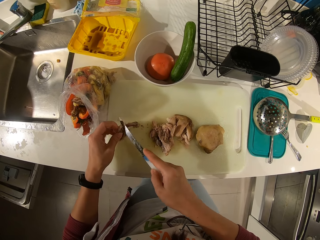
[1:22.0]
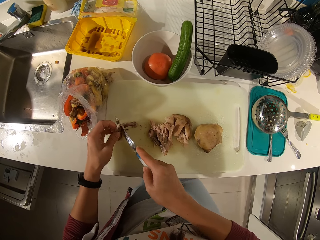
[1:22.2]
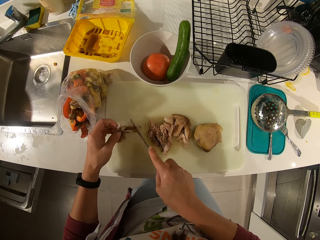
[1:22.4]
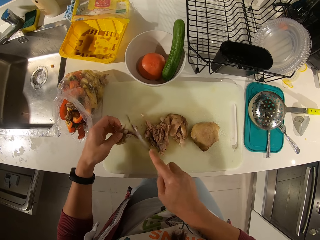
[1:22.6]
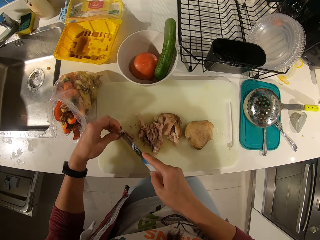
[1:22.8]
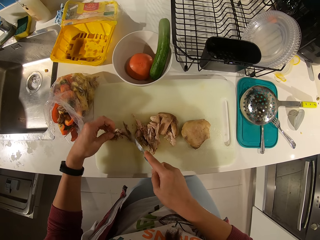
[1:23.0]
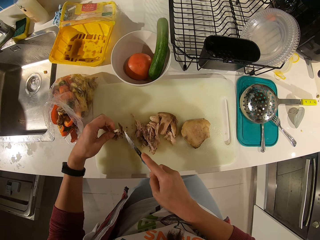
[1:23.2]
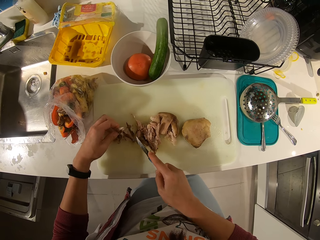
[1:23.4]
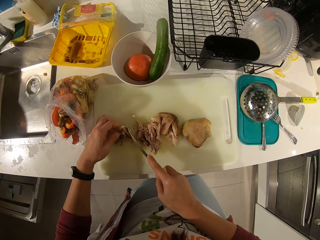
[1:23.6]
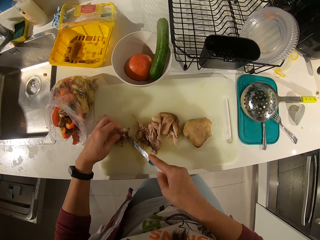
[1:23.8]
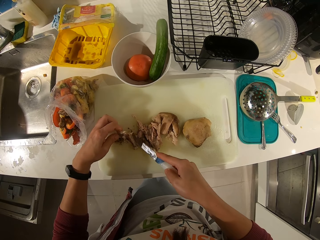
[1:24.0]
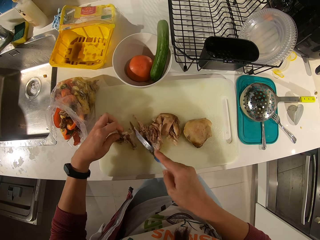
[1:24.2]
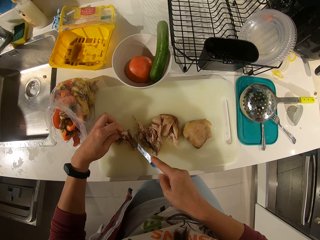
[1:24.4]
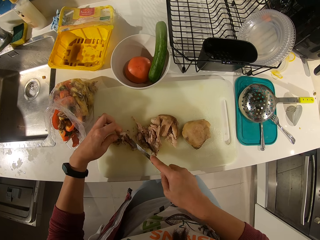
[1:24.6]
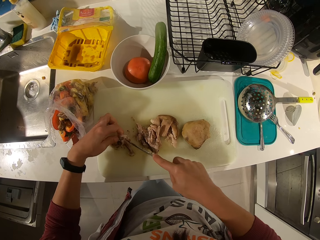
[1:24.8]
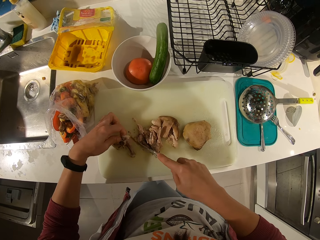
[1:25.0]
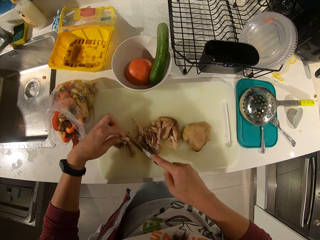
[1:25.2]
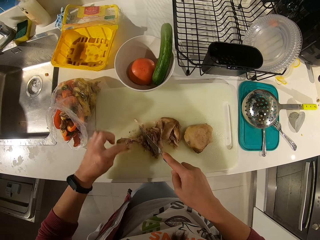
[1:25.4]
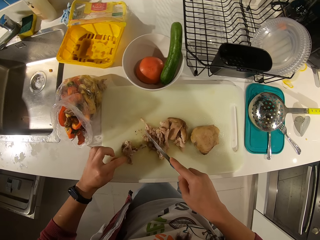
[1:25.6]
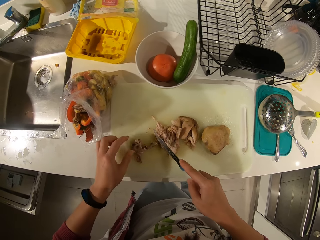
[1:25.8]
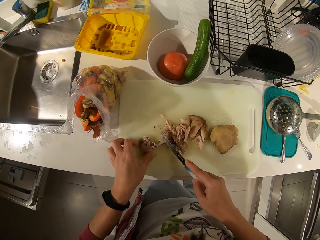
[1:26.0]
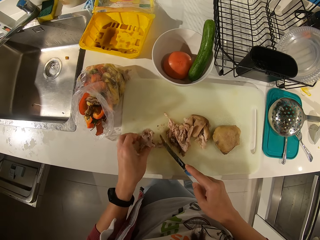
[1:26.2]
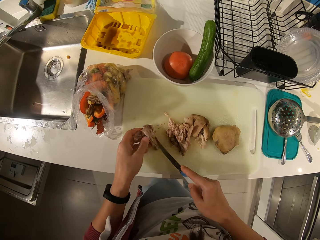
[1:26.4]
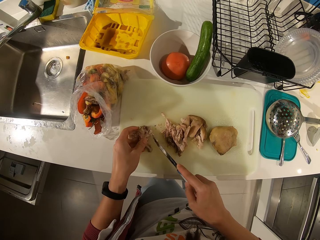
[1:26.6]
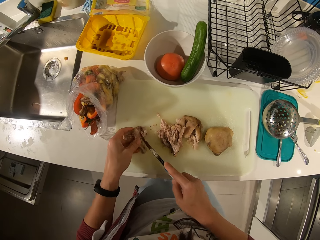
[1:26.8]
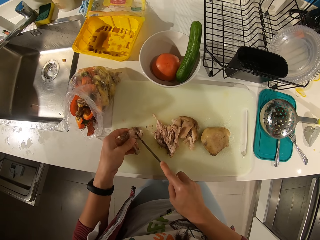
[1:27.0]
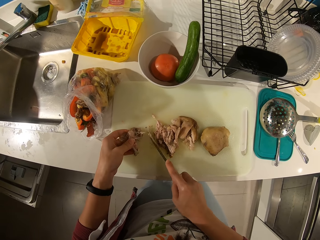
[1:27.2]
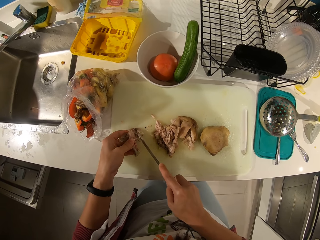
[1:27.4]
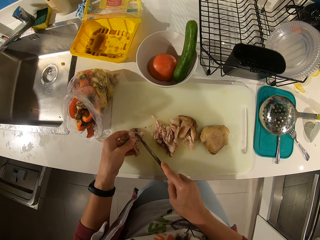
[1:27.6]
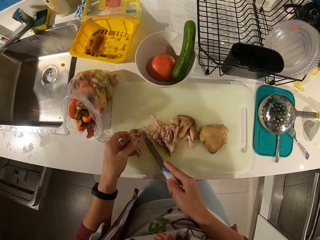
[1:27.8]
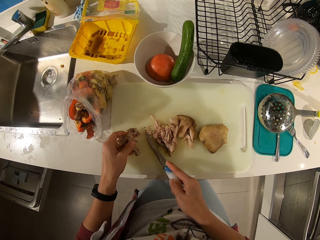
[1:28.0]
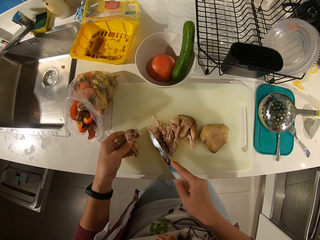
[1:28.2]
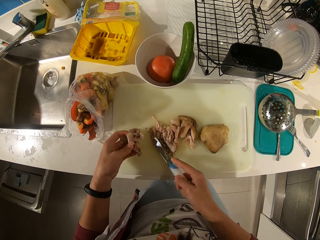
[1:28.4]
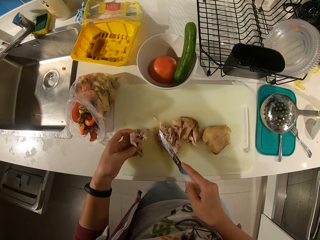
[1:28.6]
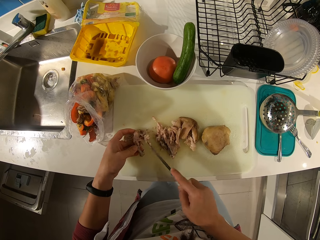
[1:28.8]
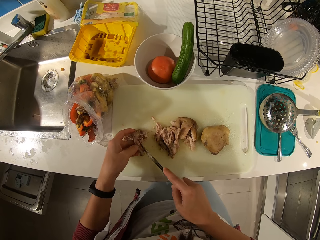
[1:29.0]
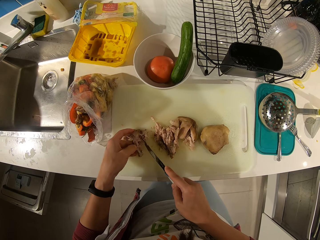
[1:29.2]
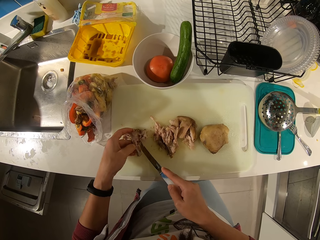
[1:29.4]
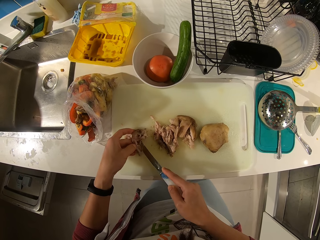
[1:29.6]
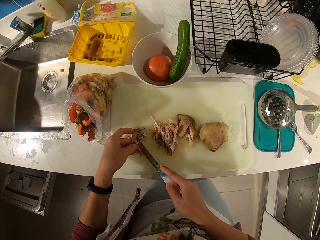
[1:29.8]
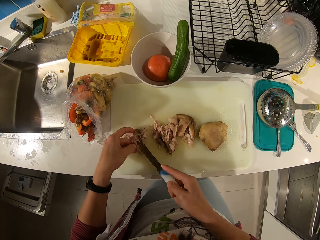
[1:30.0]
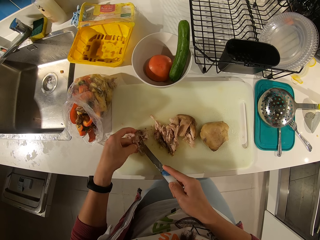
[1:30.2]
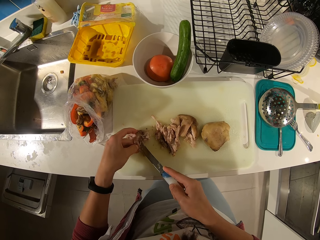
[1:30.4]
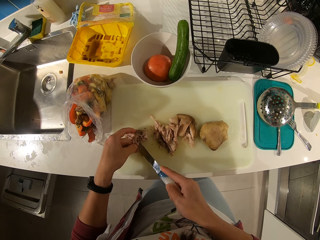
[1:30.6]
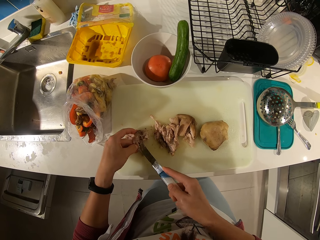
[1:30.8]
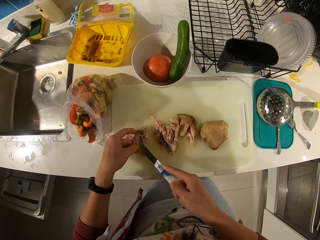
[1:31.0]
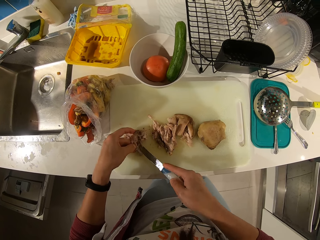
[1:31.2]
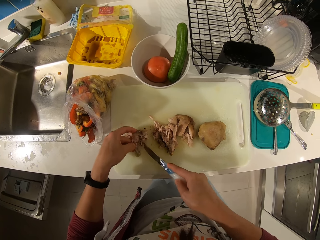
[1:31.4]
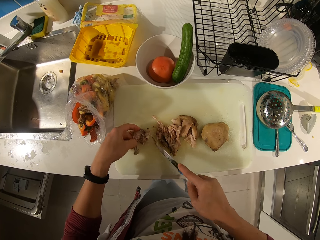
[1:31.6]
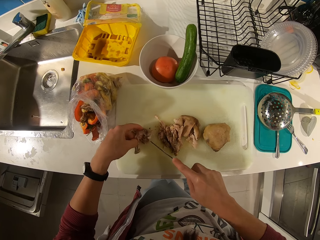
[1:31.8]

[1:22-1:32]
The camera wearer detaches the piece of meat from the bone using the knife. They adjust the piece of meat on the chopping board. They detach the piece of meat from the bone using the knife.

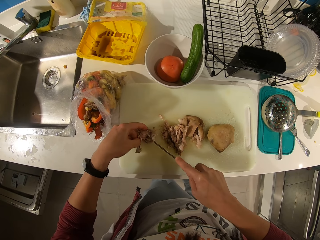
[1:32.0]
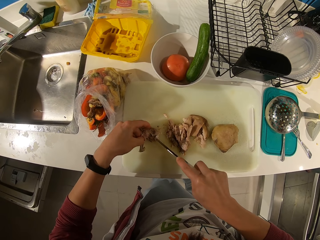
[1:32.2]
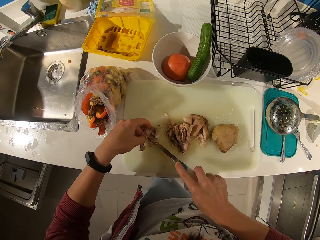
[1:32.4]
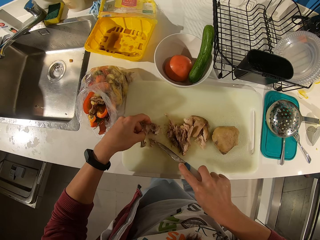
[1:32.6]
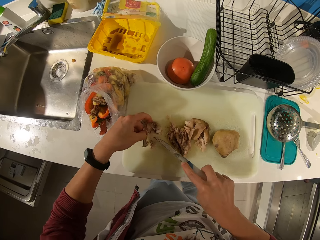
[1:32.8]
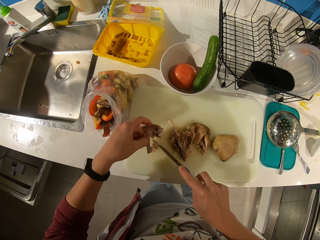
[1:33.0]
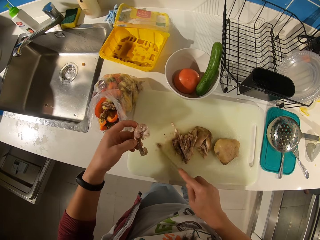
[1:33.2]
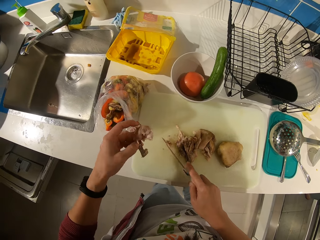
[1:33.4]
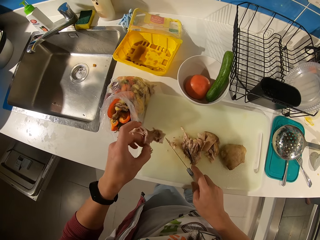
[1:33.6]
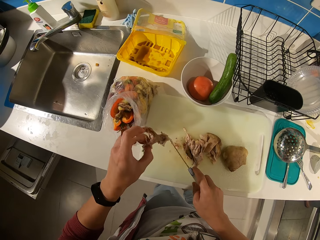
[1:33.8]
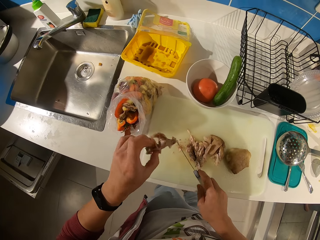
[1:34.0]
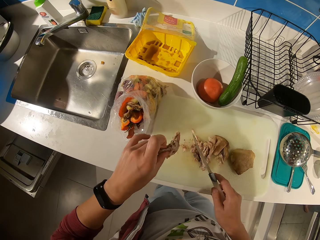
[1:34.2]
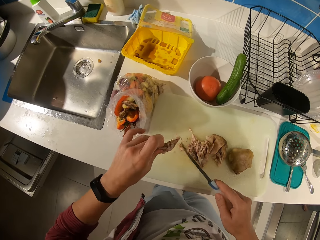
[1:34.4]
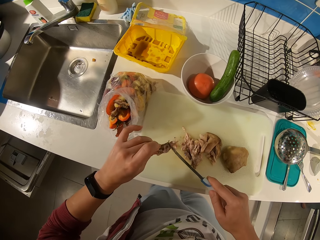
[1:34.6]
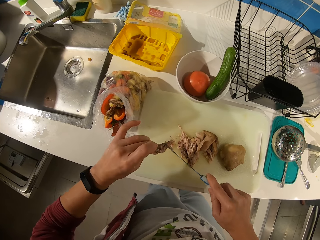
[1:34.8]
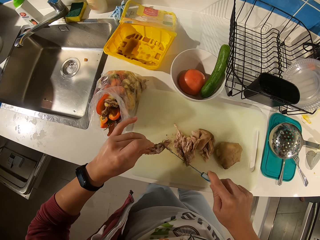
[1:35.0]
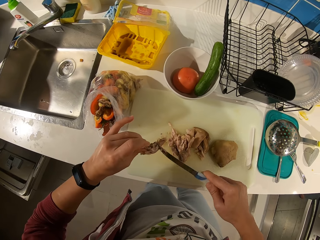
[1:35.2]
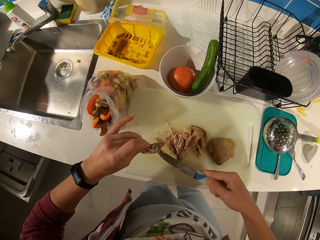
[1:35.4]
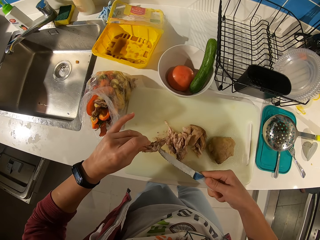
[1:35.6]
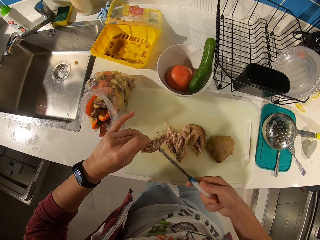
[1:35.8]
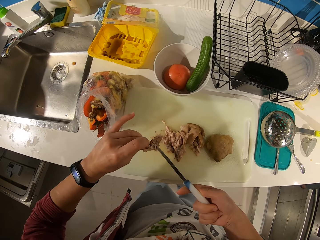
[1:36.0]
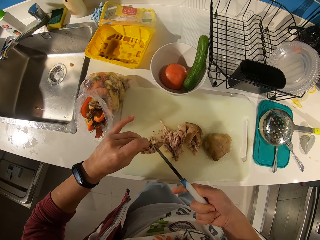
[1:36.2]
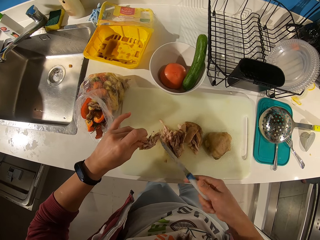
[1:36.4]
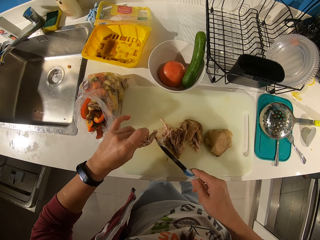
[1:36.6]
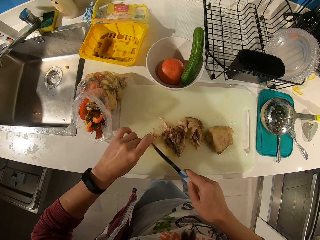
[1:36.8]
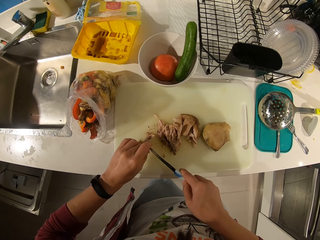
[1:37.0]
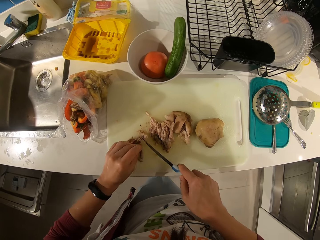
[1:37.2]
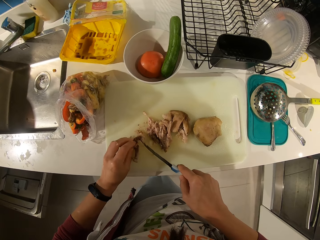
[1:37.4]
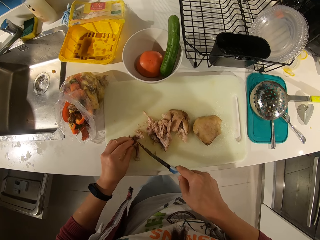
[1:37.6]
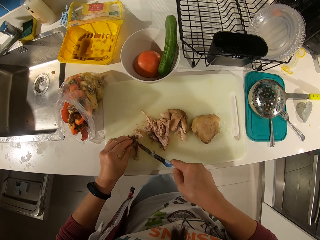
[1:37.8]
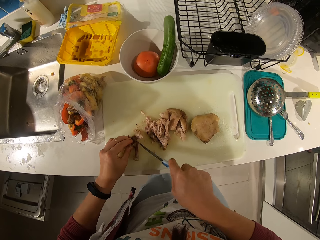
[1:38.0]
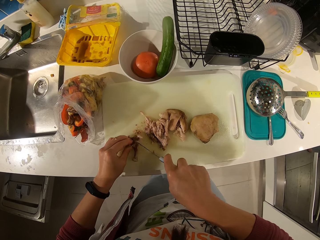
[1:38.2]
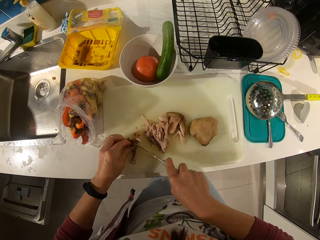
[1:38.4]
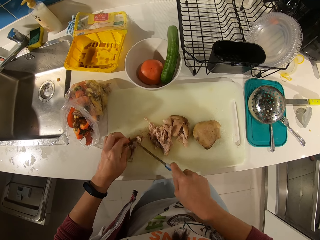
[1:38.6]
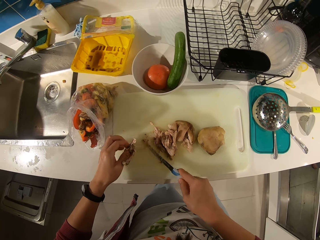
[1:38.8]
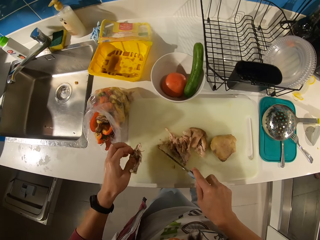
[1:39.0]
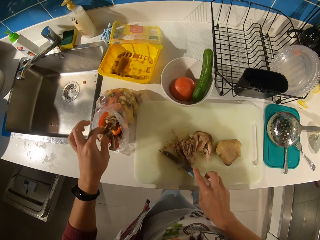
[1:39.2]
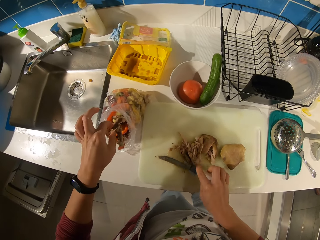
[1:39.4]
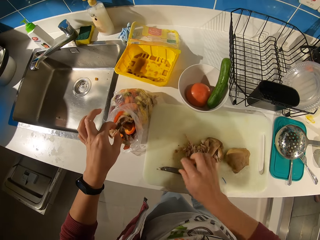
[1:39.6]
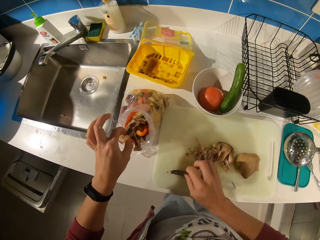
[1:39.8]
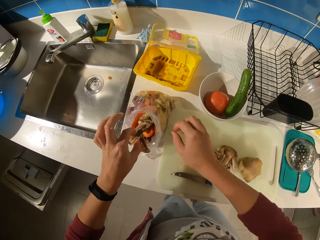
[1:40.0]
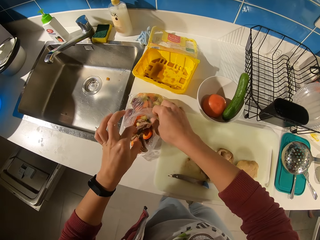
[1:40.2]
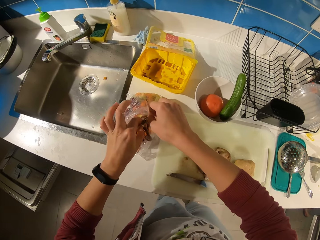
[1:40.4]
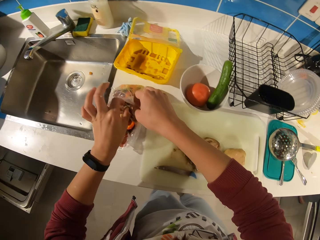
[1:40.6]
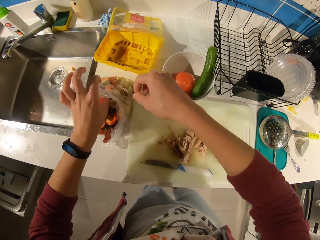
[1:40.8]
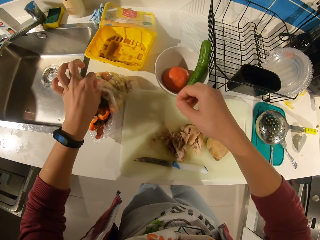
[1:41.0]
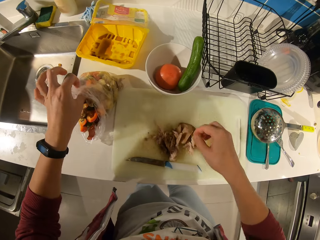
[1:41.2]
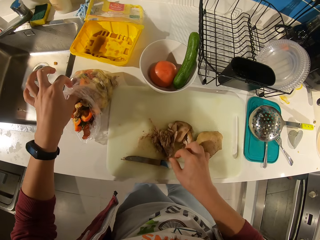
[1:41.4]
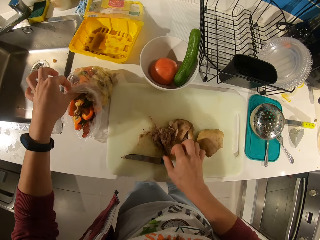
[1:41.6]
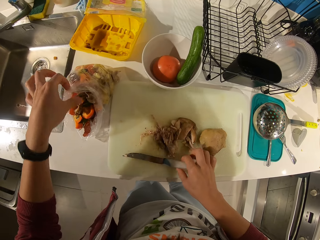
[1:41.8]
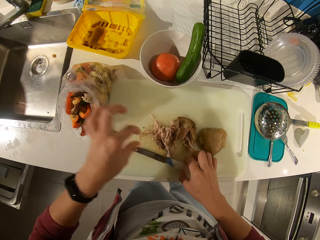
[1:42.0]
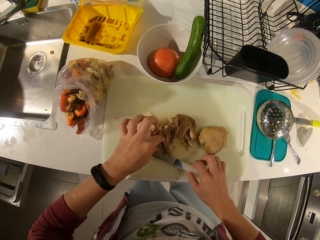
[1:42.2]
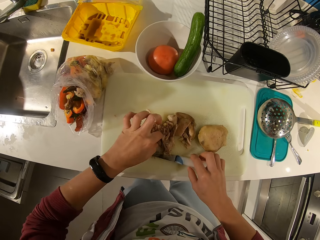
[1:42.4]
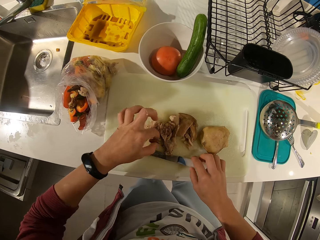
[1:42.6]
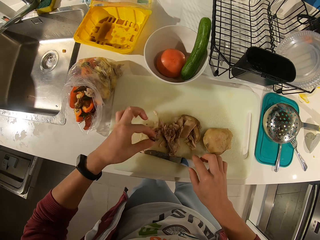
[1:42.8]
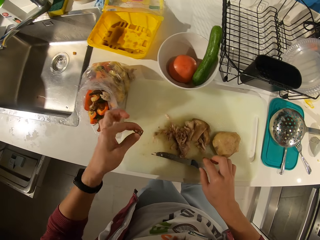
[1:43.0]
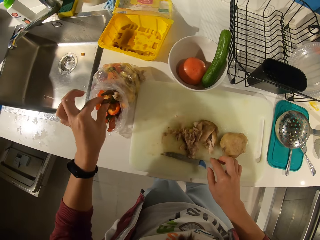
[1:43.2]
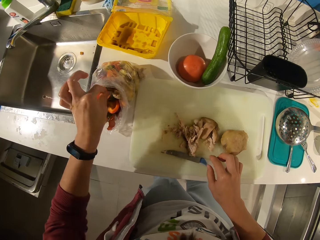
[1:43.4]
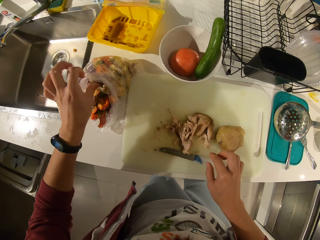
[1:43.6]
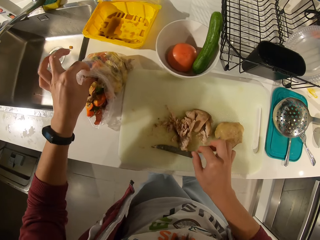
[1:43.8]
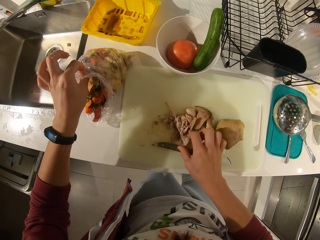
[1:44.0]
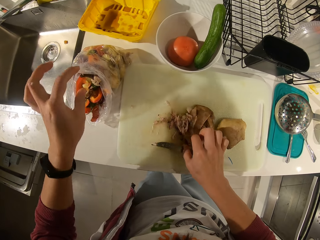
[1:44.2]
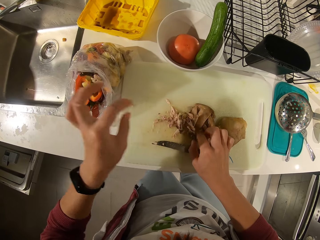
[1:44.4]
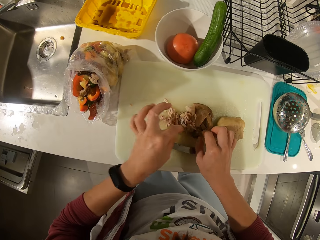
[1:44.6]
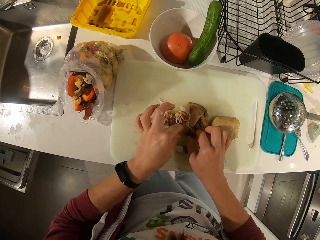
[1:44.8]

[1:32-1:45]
The camera wearer lifts the piece of meat. They detach the piece of meat from the bone using the knife. They put the piece of meat on the chopping board. They detach the piece of meat from the bone using the knife. They pick up the meat bone on the tray. They drop the knife on the tray. They raise the meat bone over a waste bag. They hold the waste bin. They drop the meat bone in the waste bag. They pick up the knife on the tray. They pick up a meat bone on the tray. They drop the meat bone in the waste bag.
